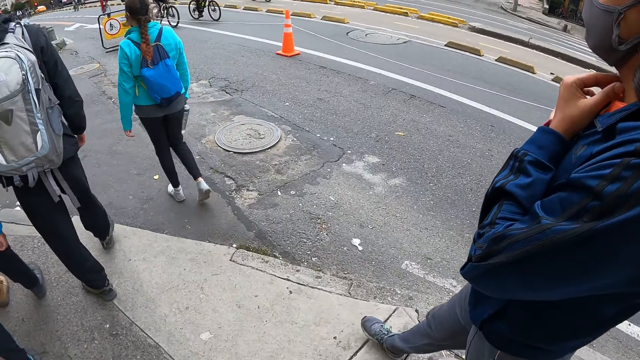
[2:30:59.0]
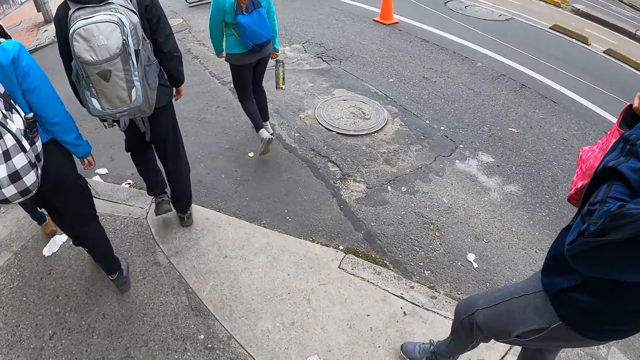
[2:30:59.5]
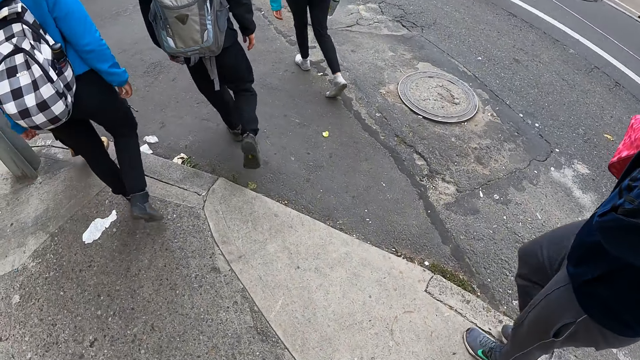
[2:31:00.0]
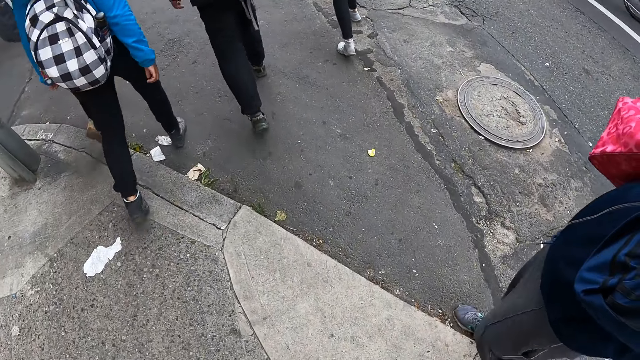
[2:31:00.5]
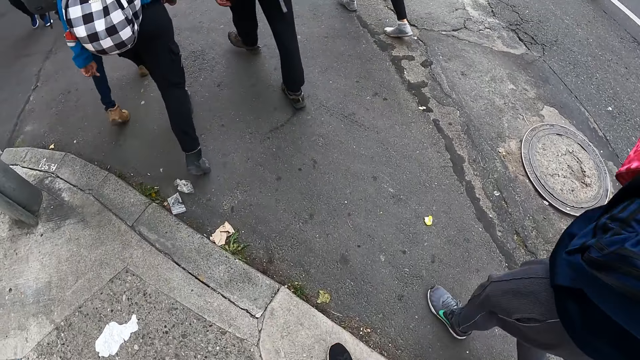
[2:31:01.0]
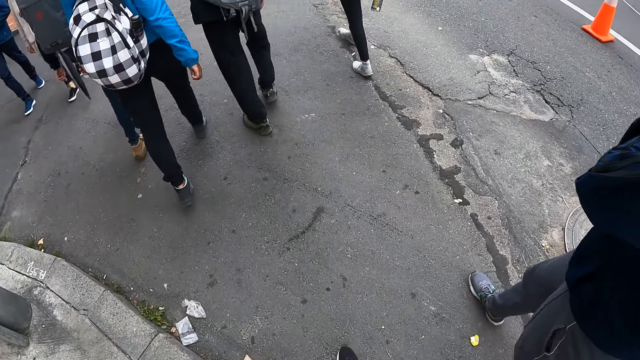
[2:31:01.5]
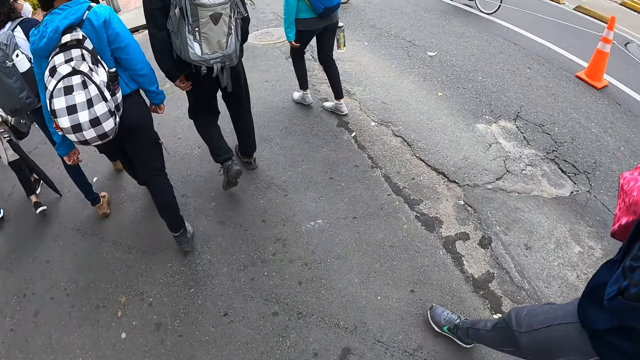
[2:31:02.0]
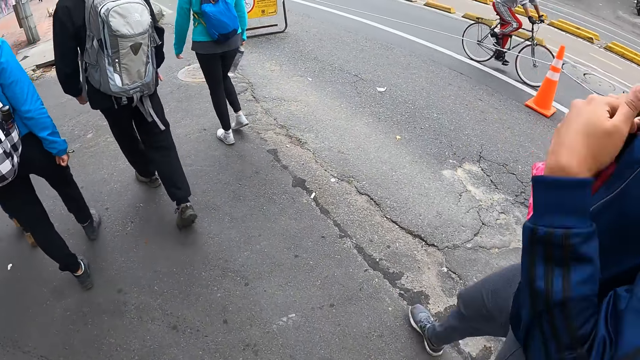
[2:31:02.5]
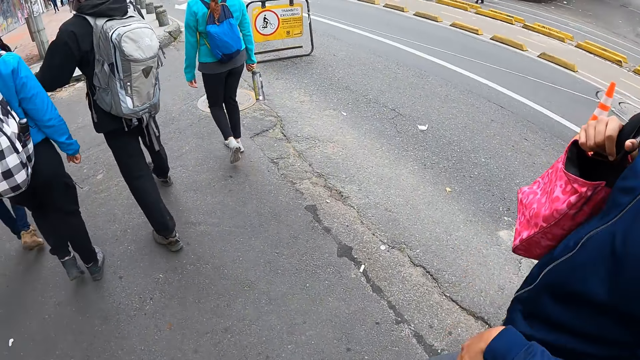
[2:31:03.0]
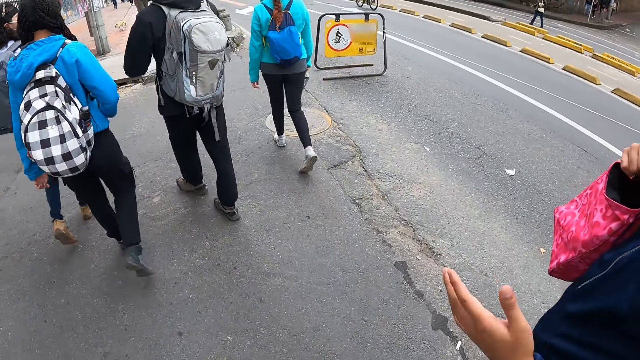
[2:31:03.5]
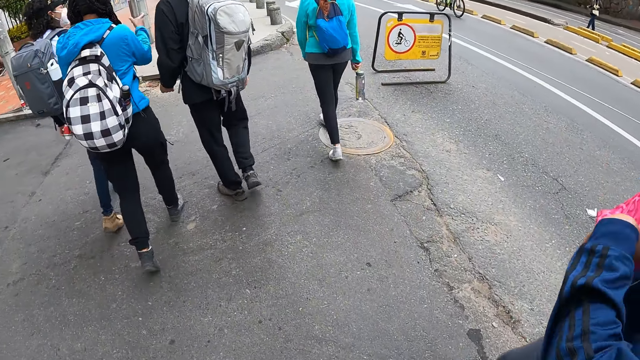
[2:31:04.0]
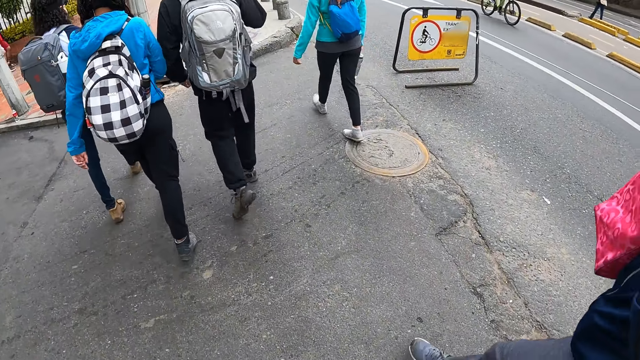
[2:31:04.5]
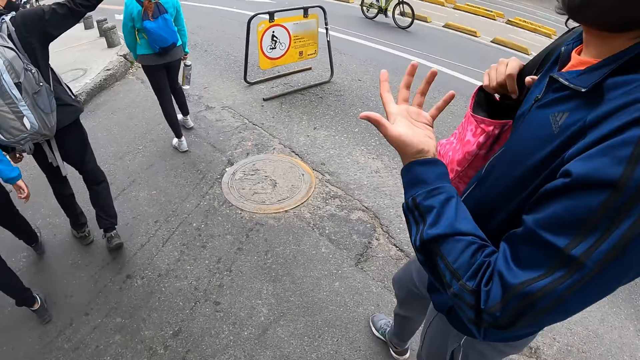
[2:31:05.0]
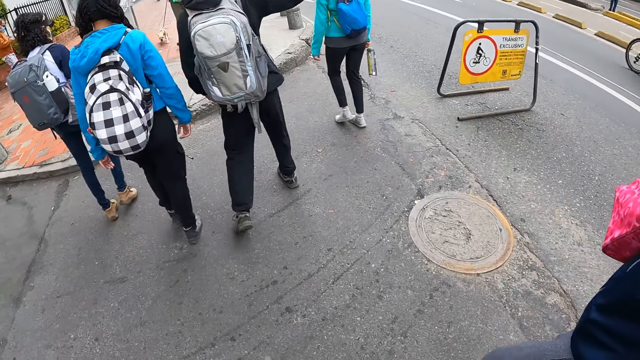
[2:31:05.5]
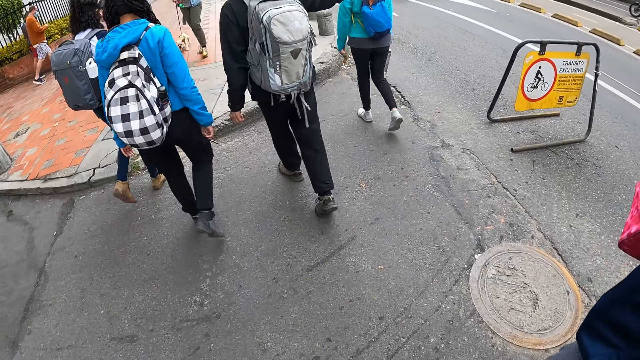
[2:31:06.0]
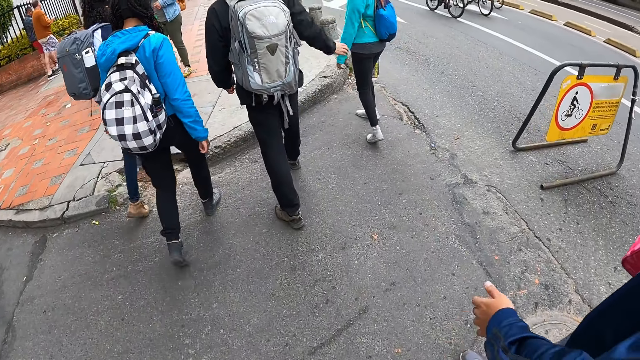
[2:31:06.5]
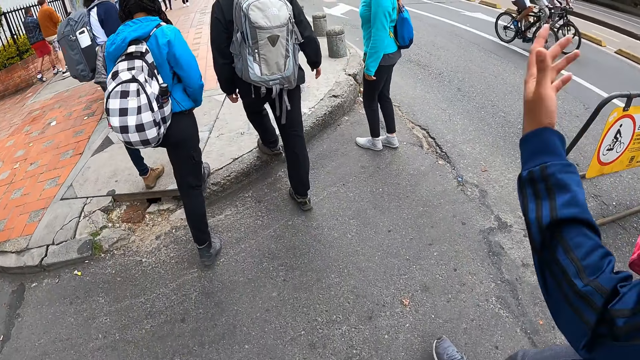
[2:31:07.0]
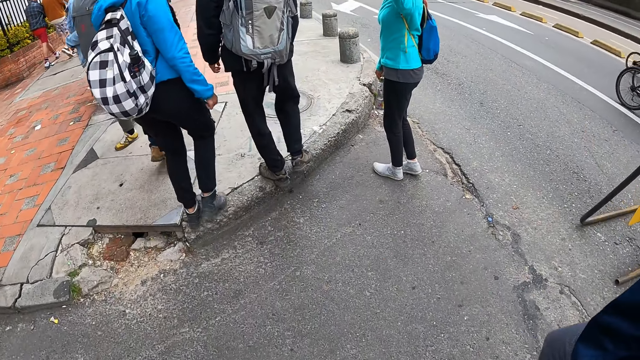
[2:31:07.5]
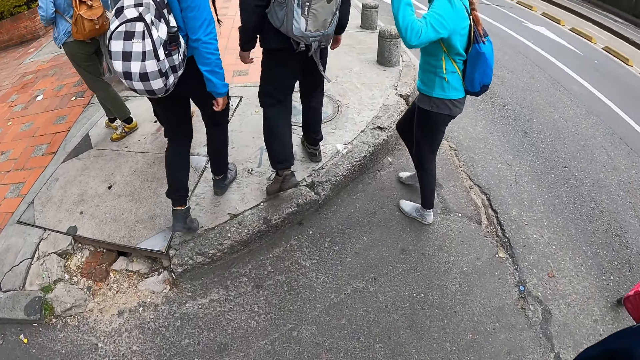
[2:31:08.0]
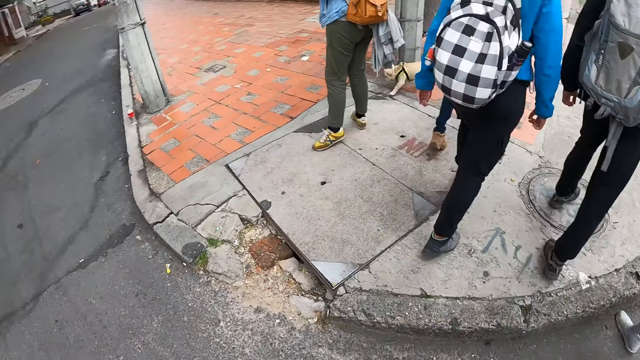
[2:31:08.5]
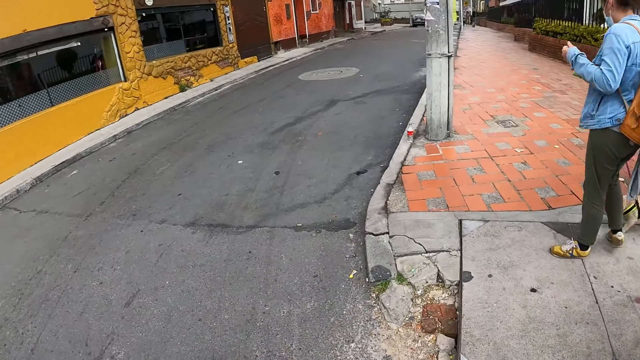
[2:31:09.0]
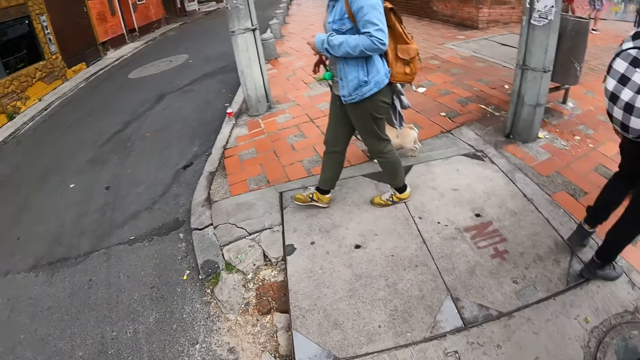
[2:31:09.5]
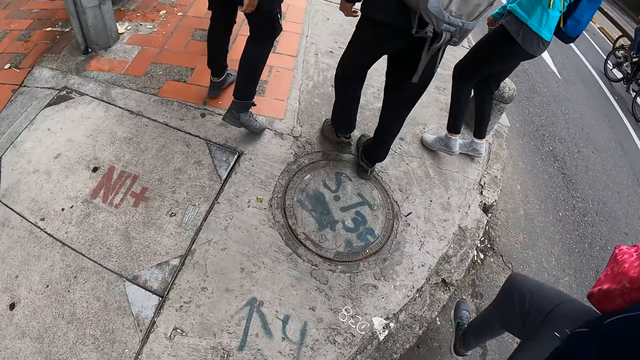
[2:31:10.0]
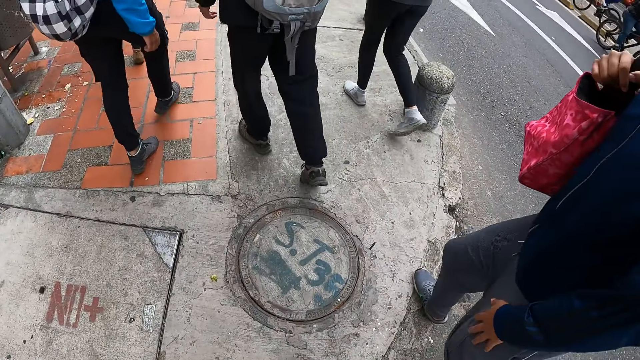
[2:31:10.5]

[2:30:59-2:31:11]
The man interacts with the camera wearer.

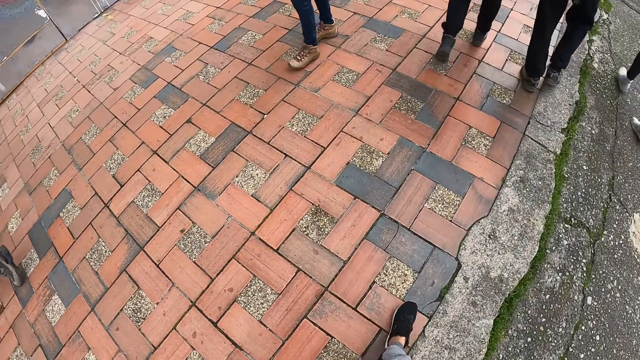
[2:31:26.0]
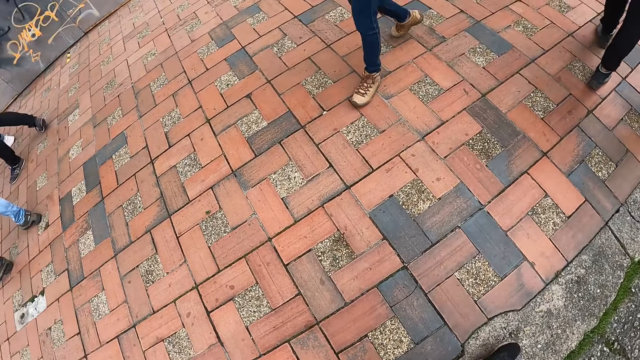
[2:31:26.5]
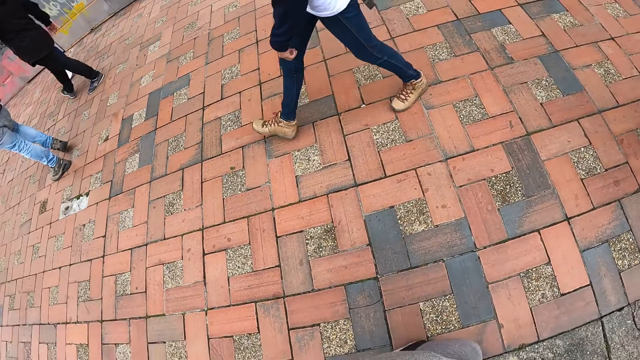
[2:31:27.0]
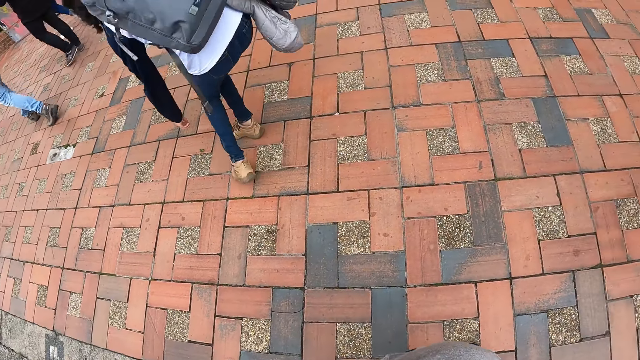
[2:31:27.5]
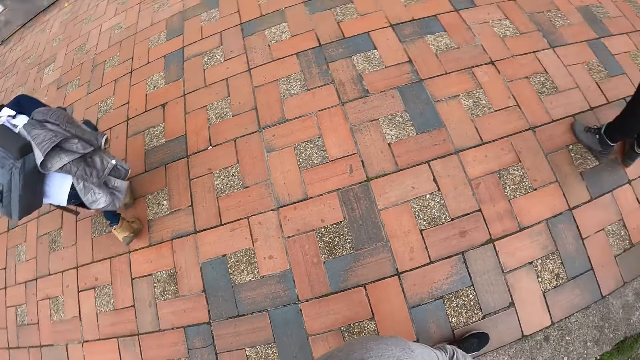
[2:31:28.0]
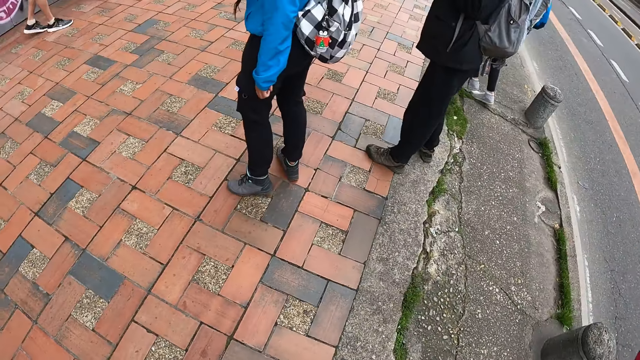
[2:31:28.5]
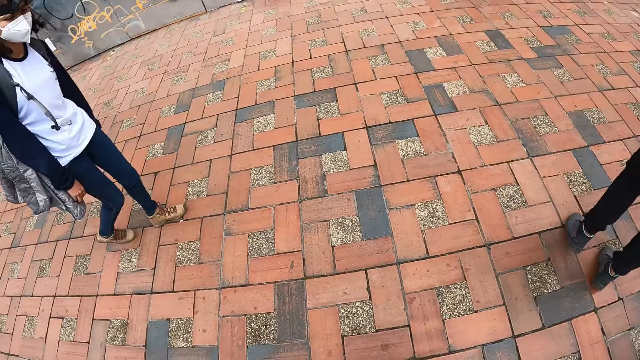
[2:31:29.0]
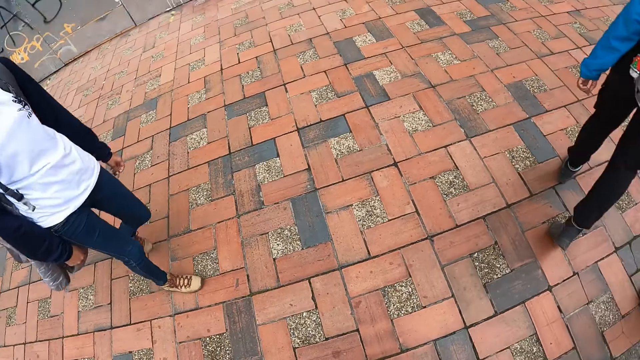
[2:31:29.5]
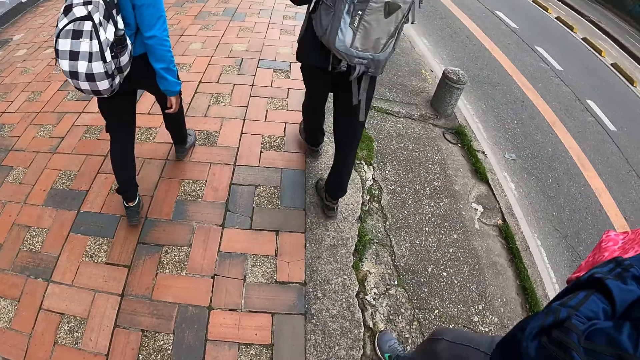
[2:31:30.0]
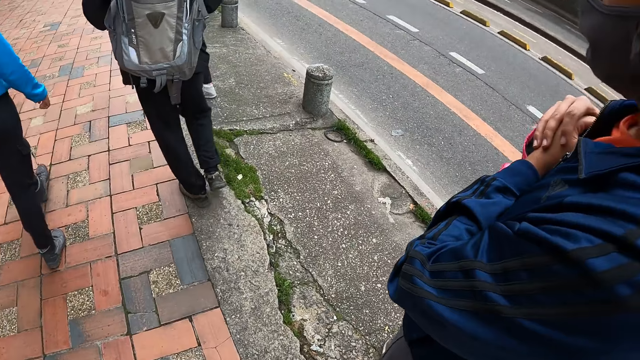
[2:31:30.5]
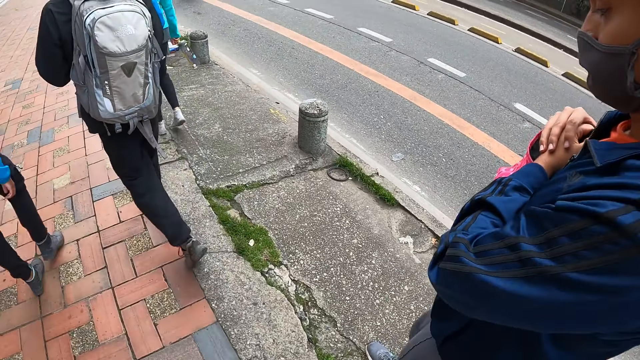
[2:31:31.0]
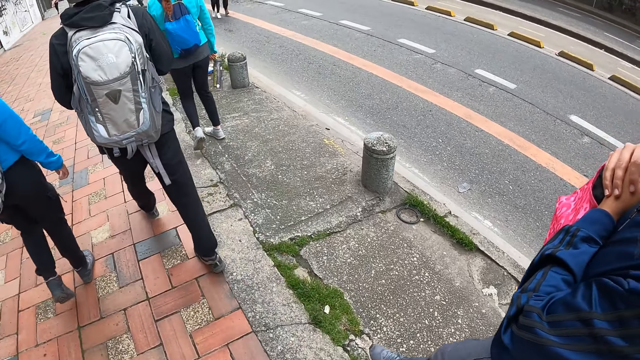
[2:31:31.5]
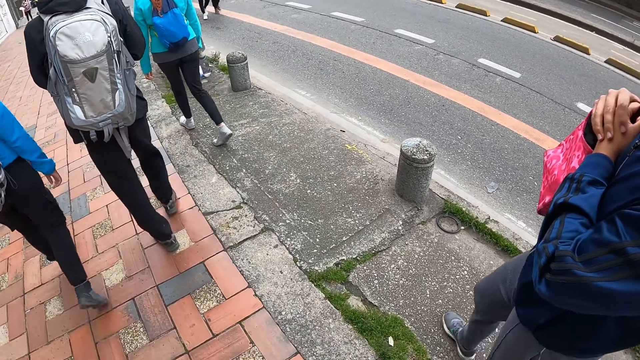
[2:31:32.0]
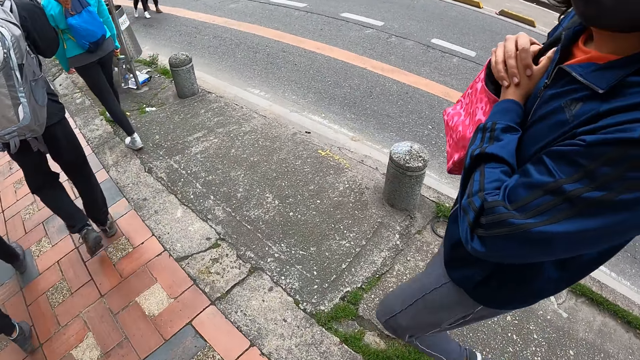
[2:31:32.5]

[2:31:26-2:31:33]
The woman picks up a stone from the ground with her left hand.

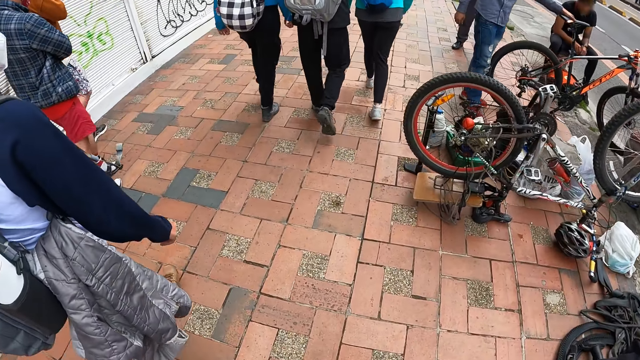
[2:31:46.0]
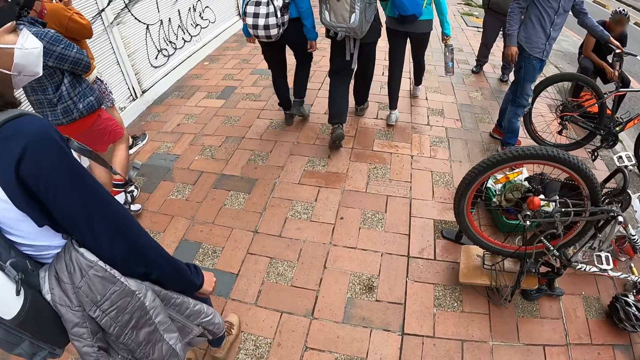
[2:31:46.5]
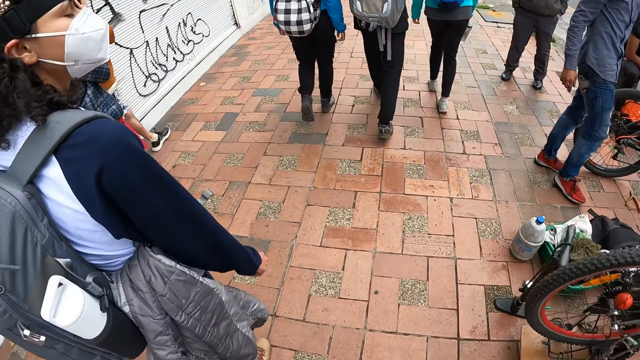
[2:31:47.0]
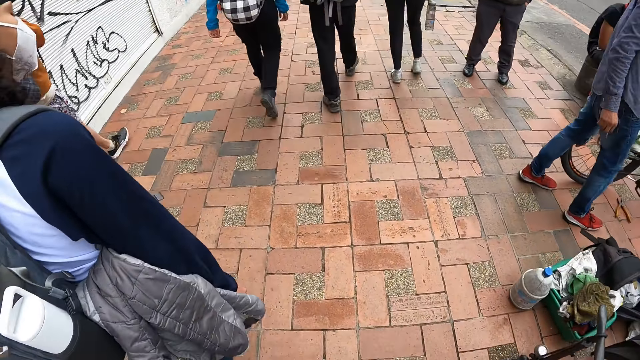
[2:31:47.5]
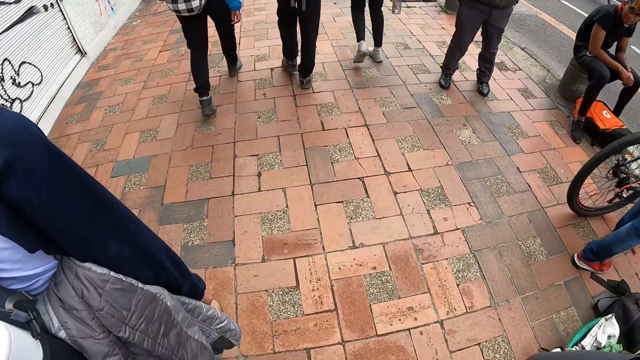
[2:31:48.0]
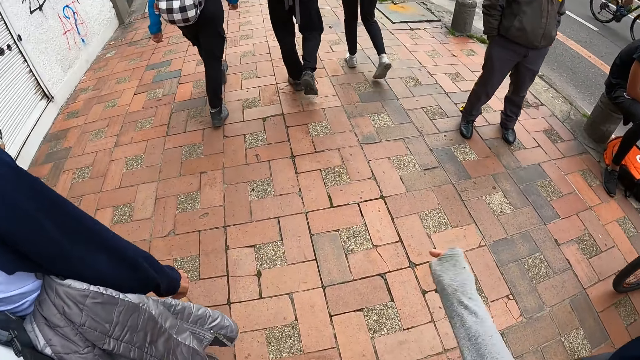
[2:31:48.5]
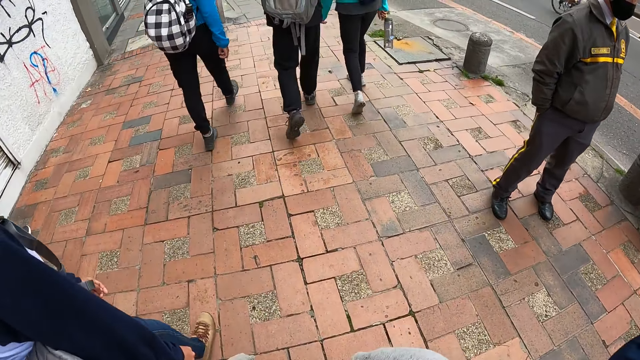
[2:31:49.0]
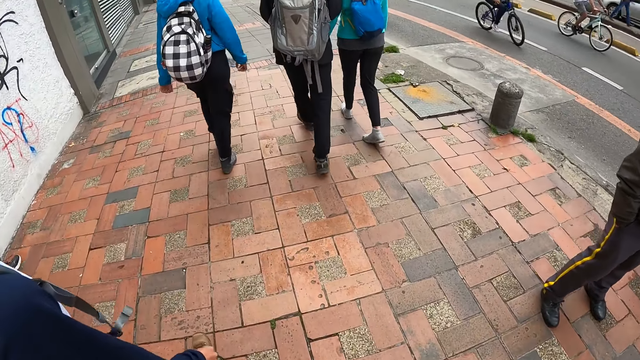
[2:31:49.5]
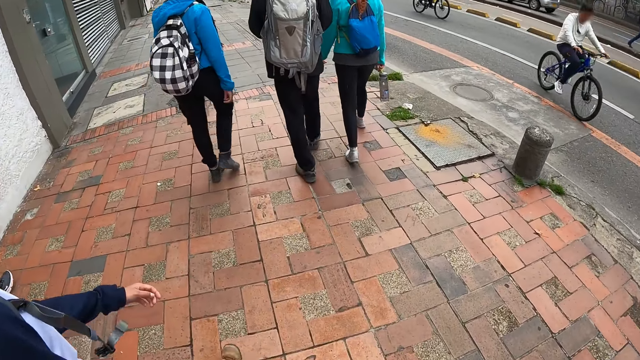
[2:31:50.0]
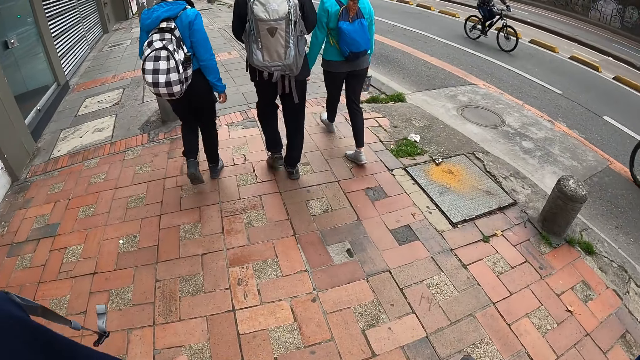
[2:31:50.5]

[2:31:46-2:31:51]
The camera wearer interacts with the woman and the man.
